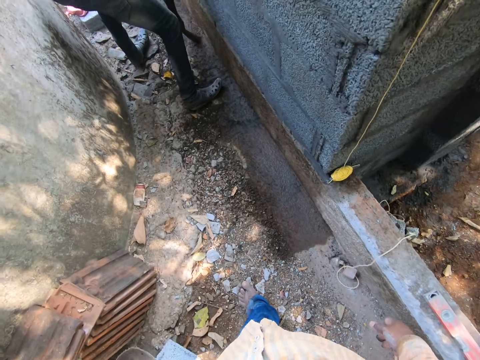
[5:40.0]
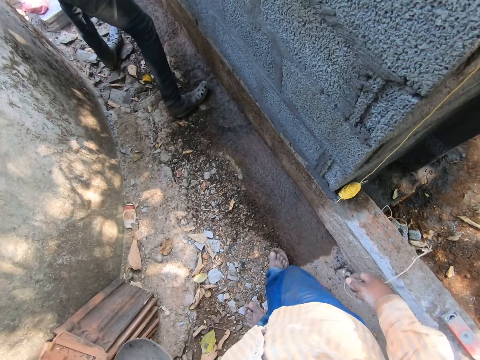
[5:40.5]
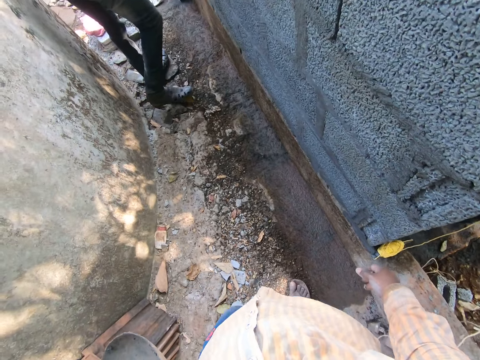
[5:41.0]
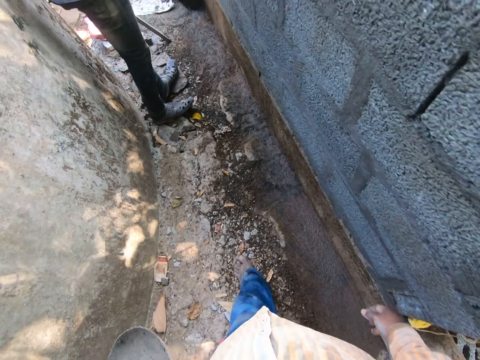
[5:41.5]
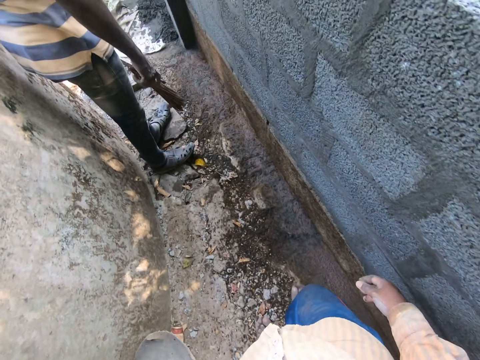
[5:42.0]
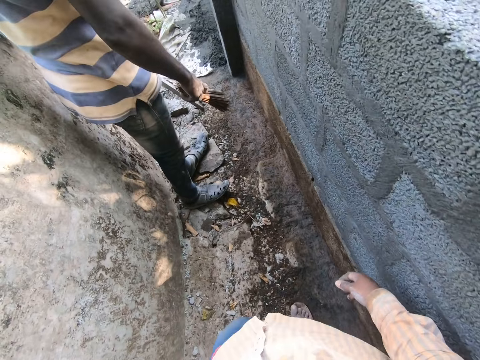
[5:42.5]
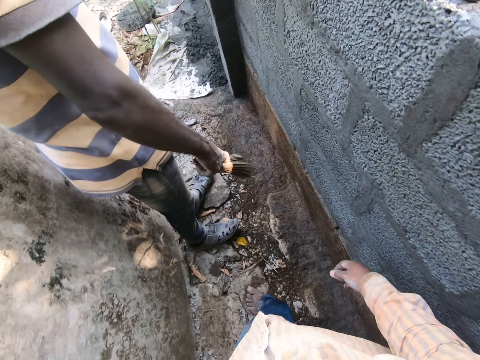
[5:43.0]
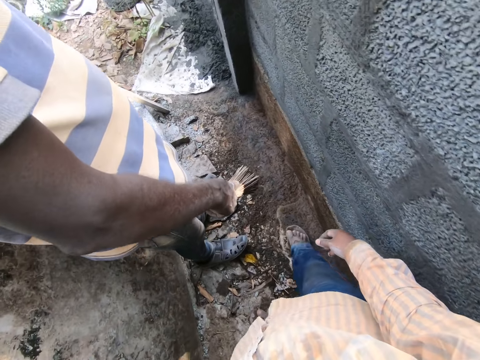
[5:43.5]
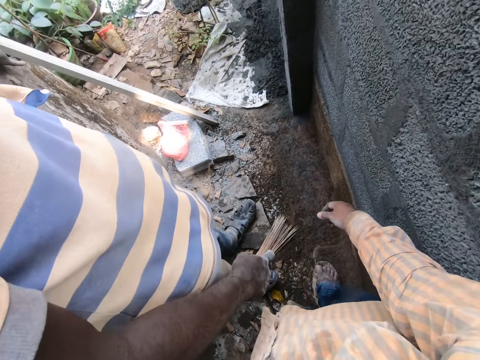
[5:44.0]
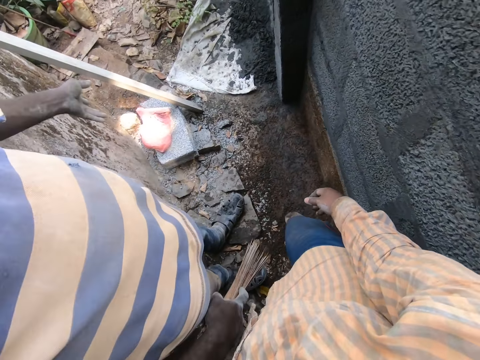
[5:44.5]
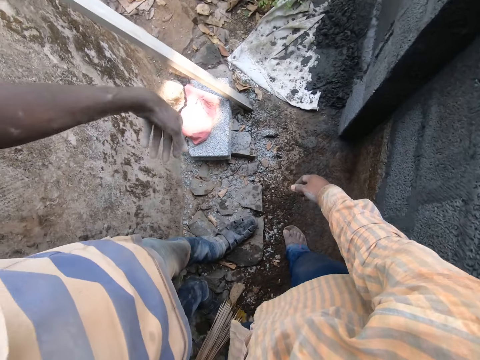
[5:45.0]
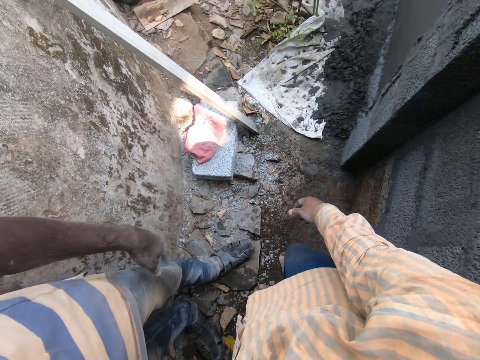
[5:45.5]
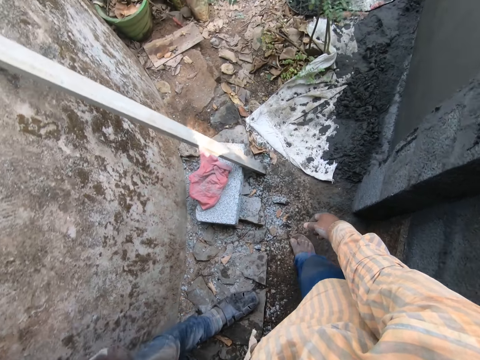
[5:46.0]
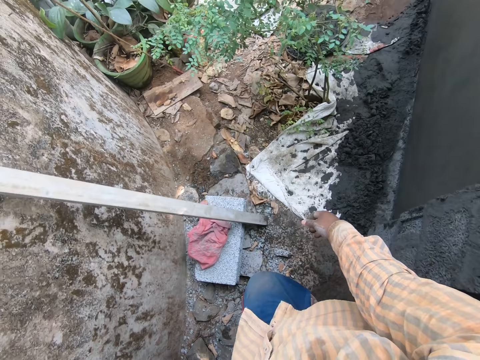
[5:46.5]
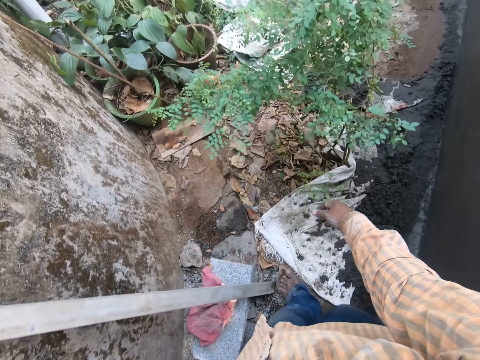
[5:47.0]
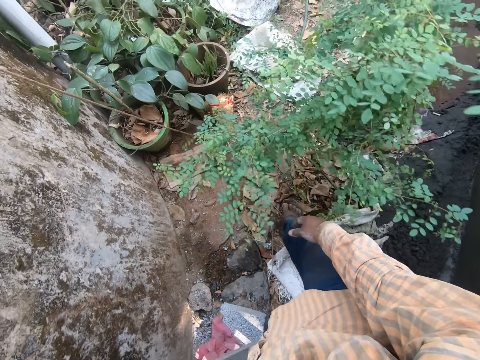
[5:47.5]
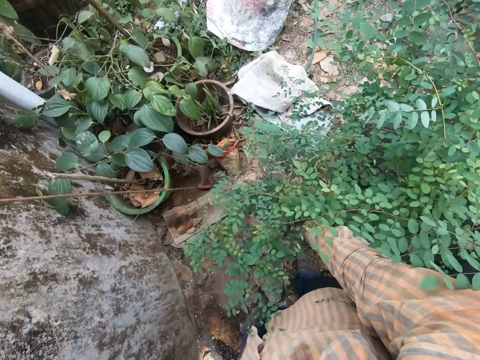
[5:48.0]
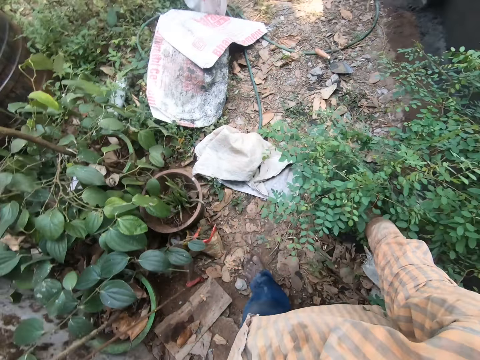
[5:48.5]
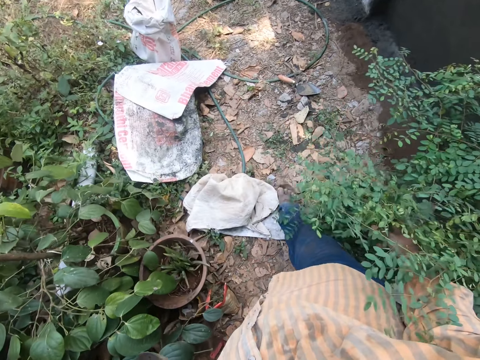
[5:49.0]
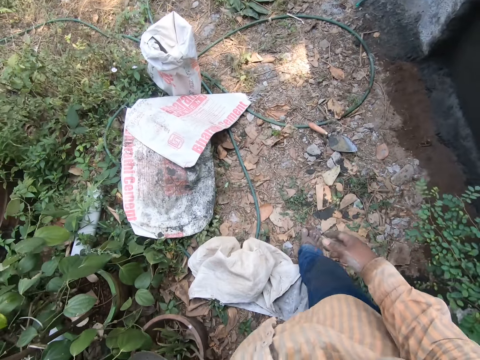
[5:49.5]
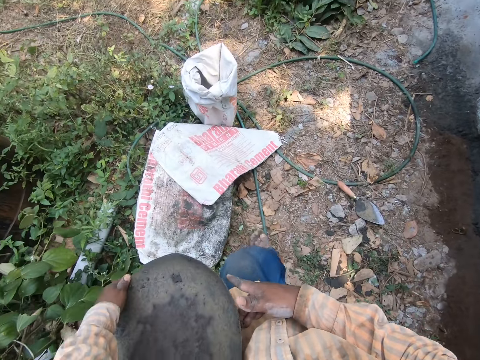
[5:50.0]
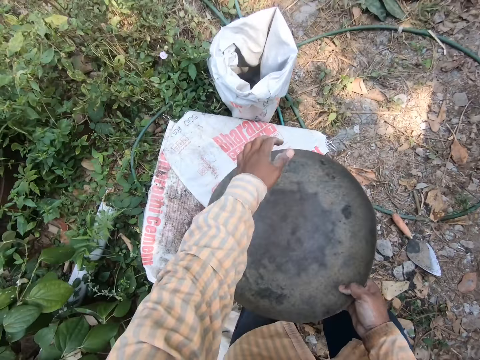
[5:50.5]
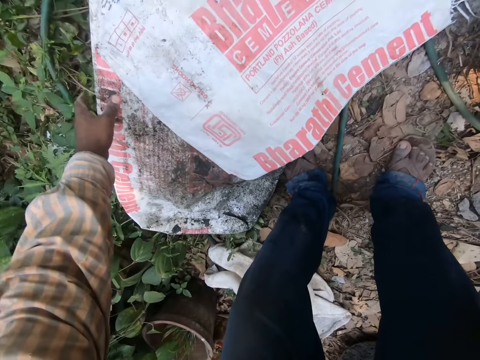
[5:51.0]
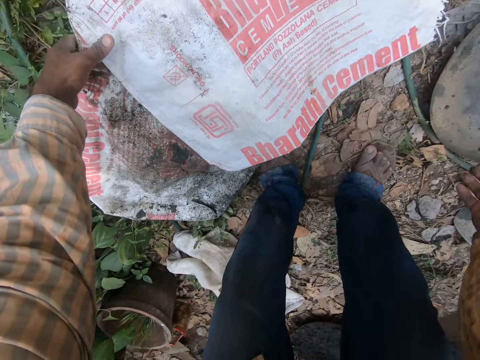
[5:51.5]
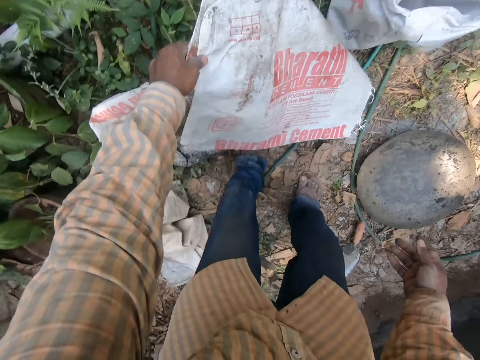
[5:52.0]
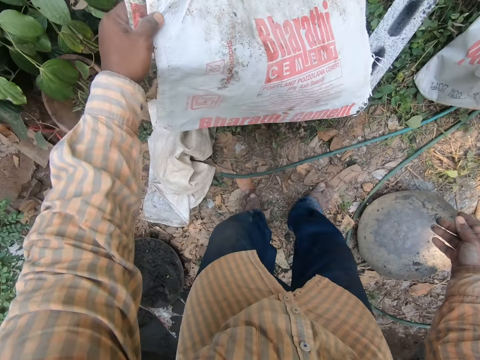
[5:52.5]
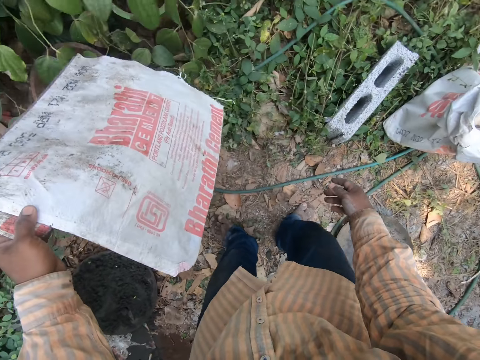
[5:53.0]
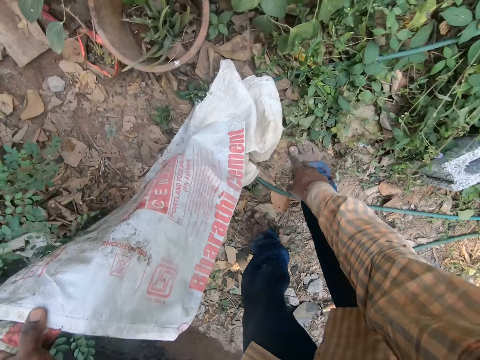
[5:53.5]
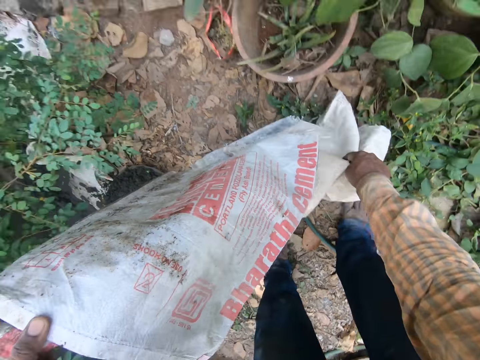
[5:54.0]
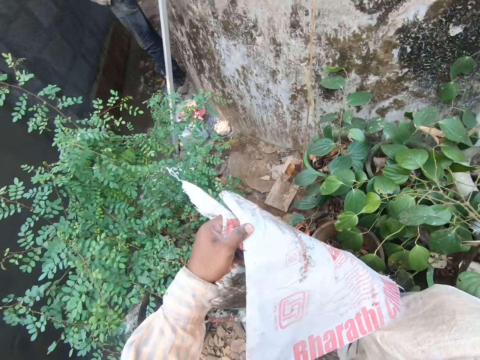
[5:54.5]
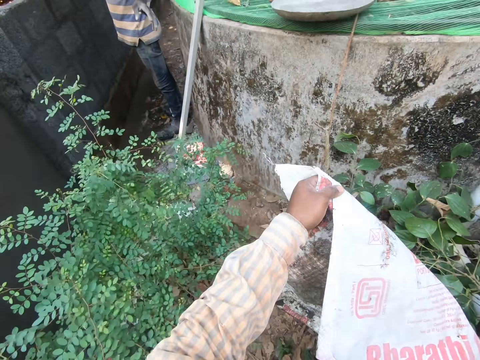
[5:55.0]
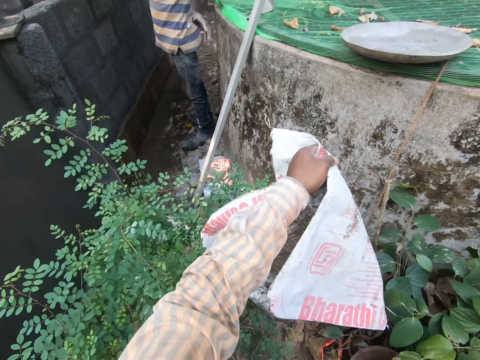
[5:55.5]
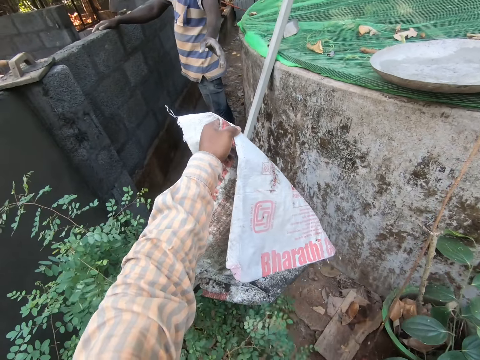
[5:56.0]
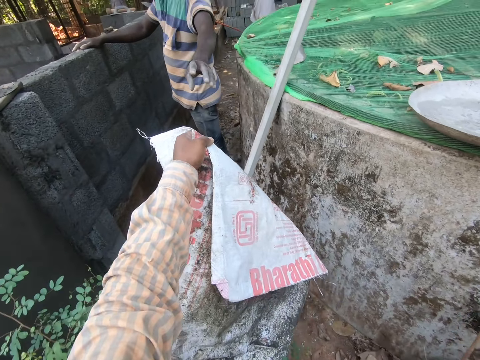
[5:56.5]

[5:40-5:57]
The man makes hand gestures with his left hand. The camera wearer moves a plant on the ground with his right hand. He passes the mortar pan in his left hand to his right hand. He takes the plate with his right hand. He lifts the bags or sacks on the ground with his left hand. He puts down the plate with his right hand. He lifts a bag on the ground with his right hand.

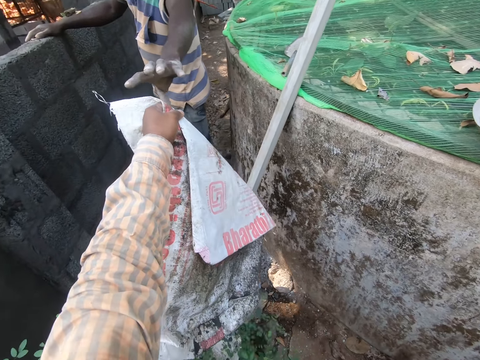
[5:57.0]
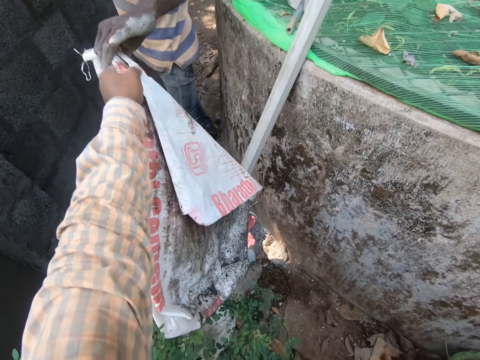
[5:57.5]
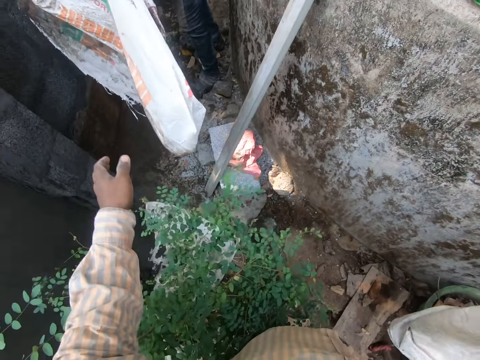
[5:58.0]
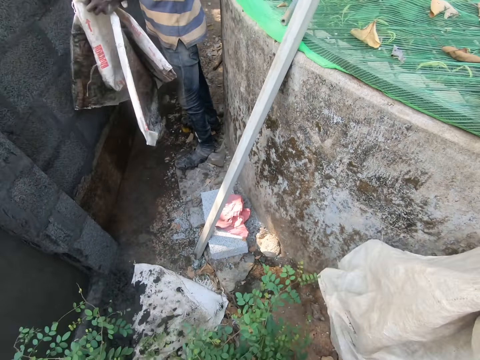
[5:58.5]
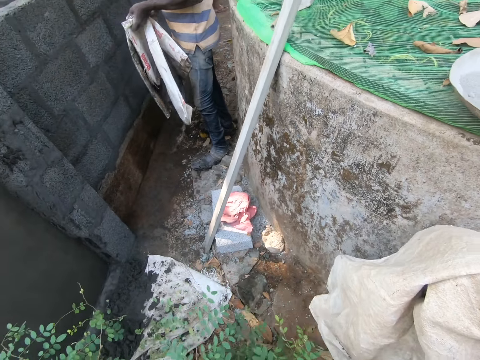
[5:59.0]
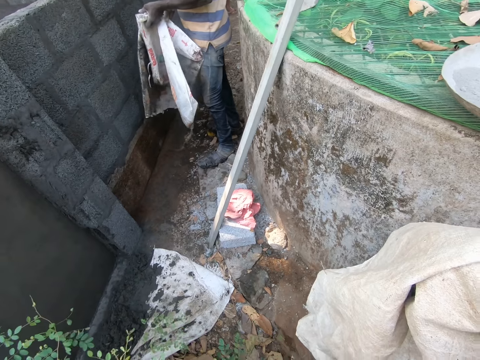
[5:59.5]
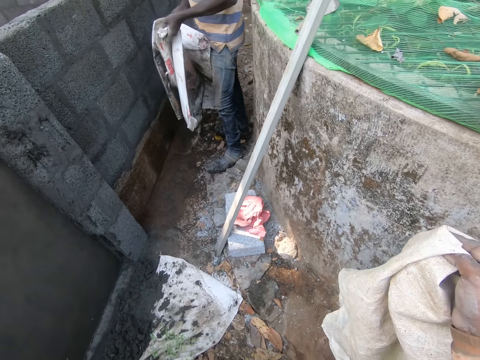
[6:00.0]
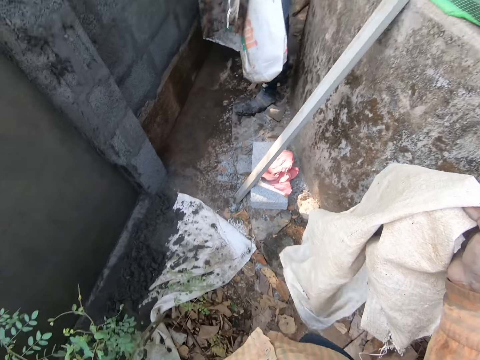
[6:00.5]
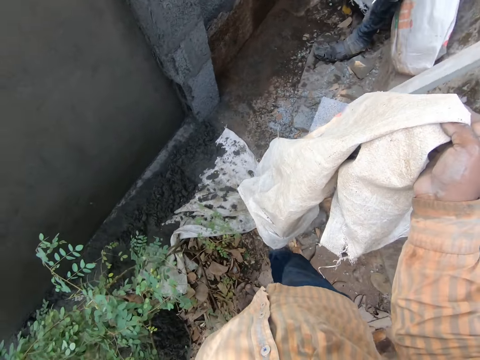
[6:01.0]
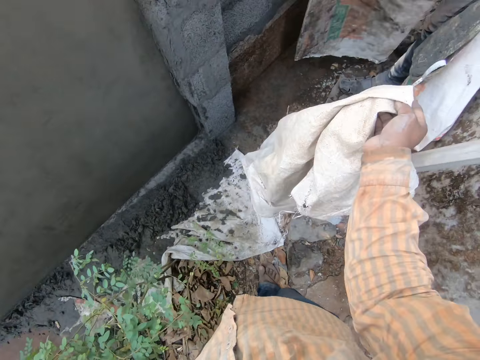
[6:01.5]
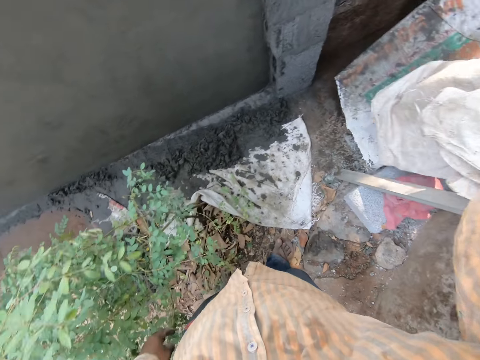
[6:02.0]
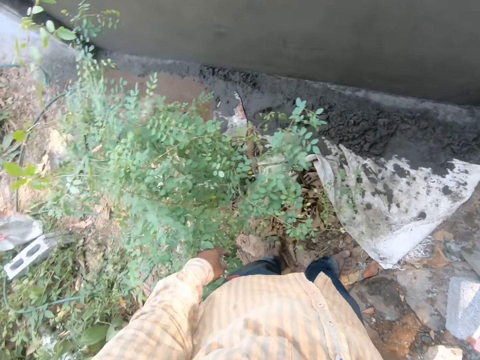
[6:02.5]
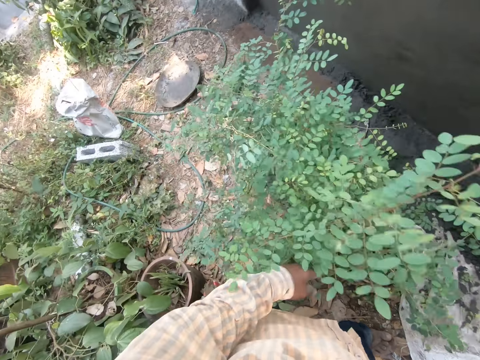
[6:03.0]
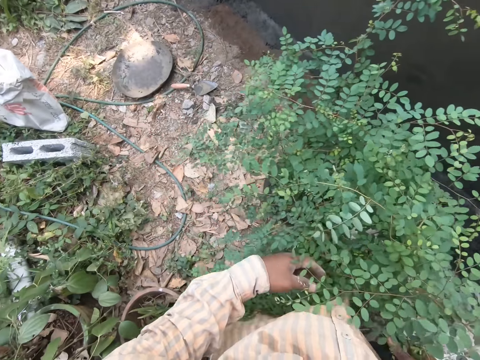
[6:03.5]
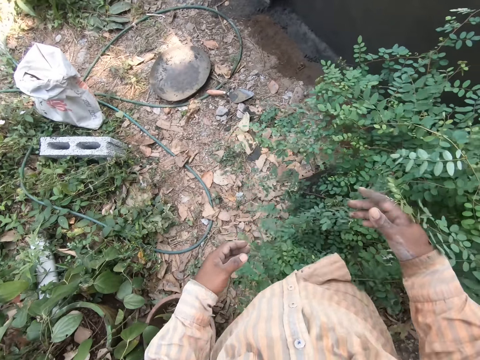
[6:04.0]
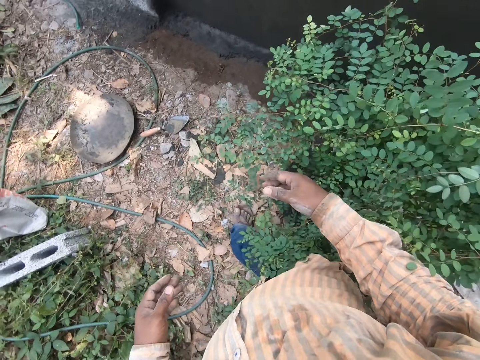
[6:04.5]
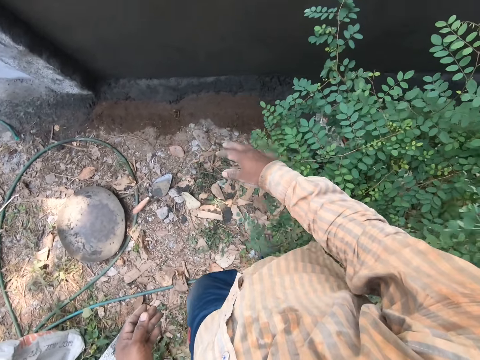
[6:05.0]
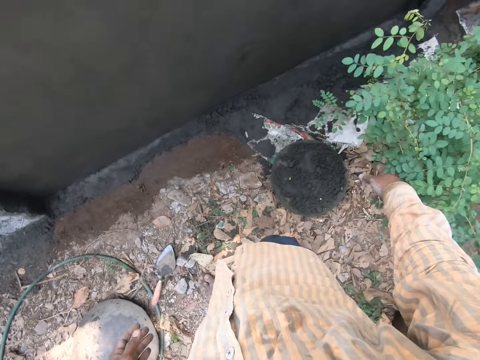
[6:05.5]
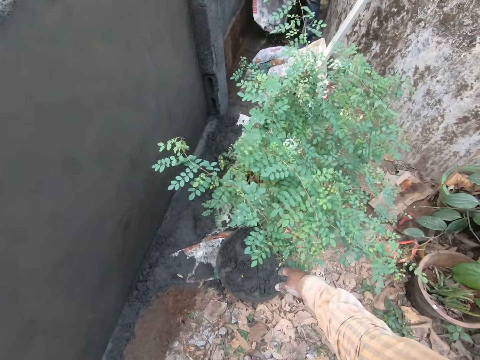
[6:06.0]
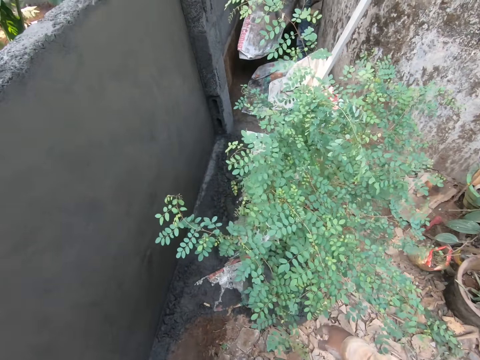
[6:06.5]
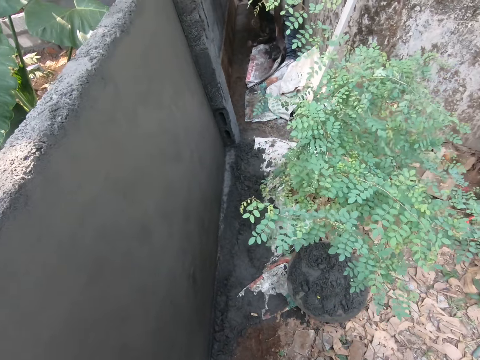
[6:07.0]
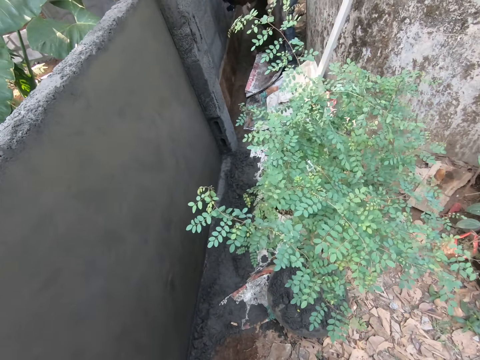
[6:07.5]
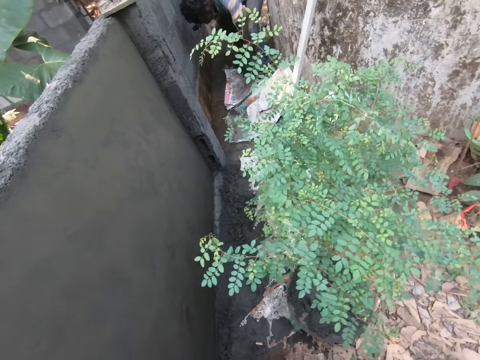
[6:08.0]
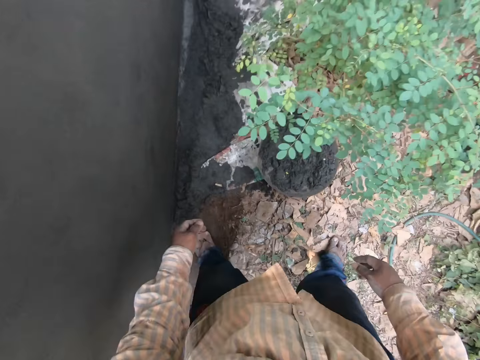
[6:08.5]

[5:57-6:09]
The camera wearer passes the bags in his left hand to the man. The man separates the bags with both hands. The camera wearer gives the man the sack with his right hand. He walks around. He pushes the leaves with his right hand. The man drops the bag in his left hand on the ground.
